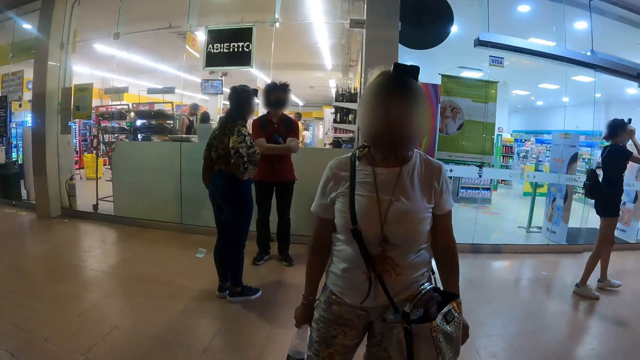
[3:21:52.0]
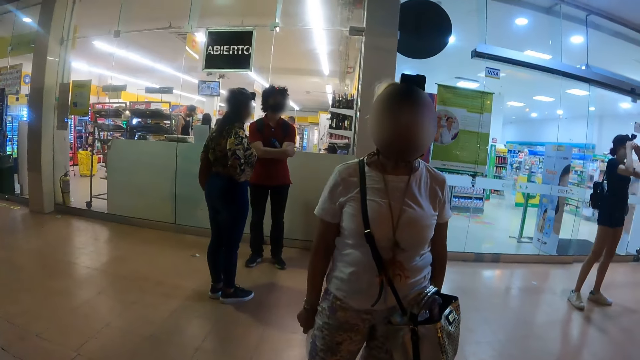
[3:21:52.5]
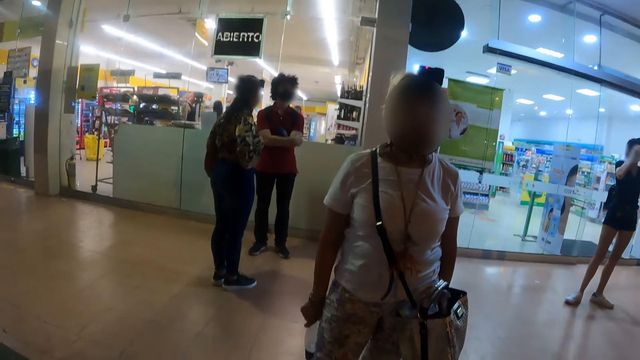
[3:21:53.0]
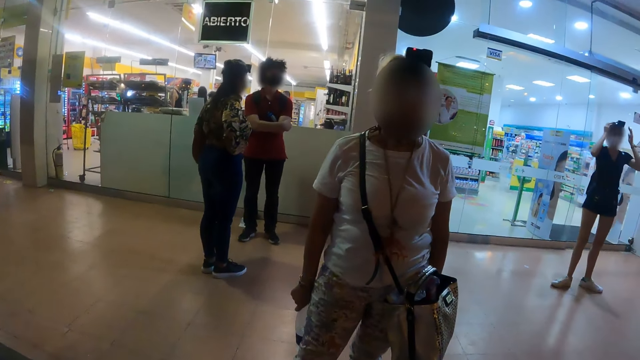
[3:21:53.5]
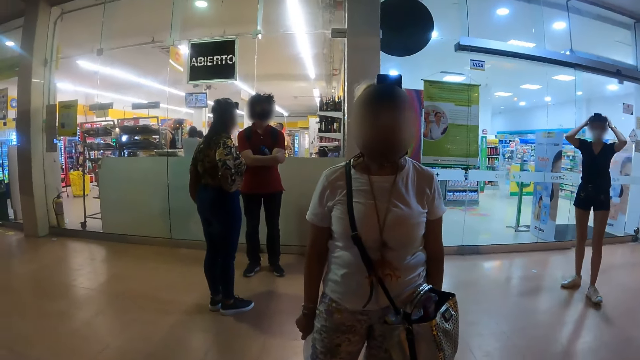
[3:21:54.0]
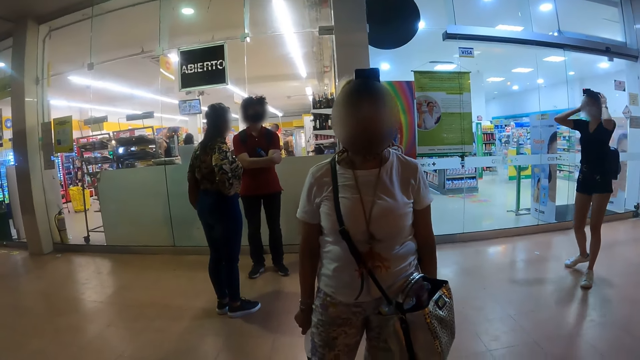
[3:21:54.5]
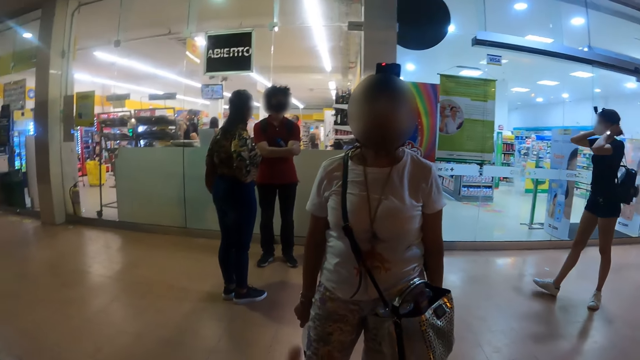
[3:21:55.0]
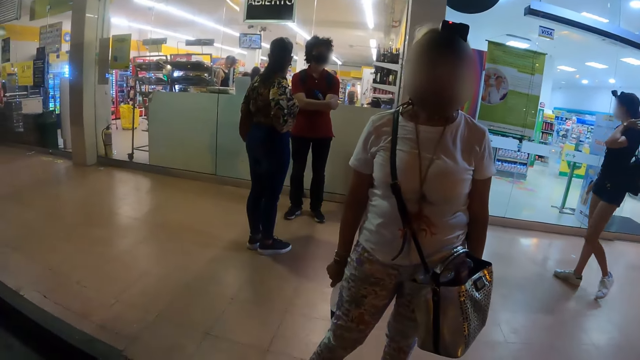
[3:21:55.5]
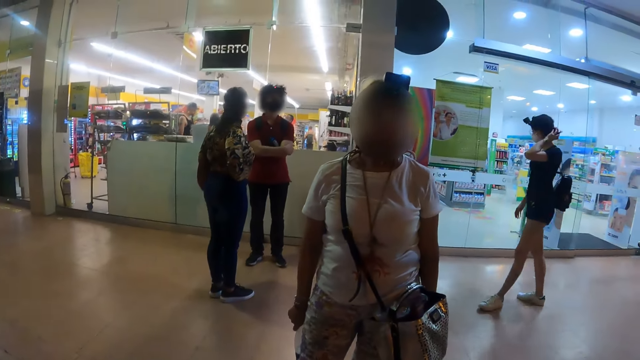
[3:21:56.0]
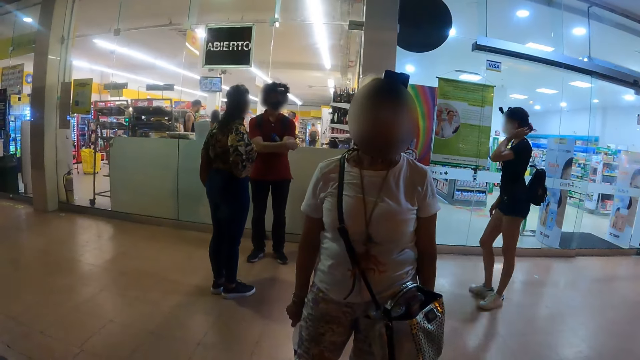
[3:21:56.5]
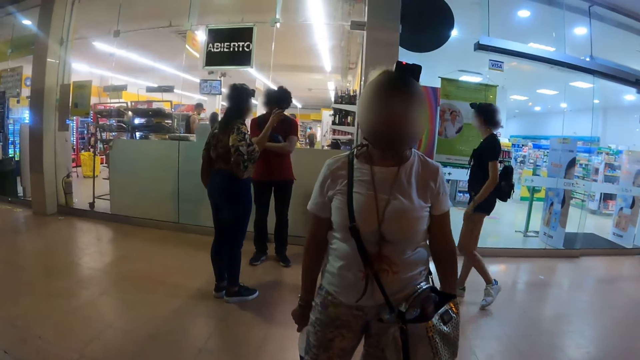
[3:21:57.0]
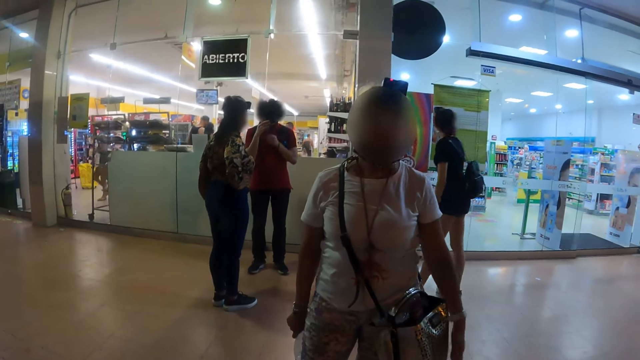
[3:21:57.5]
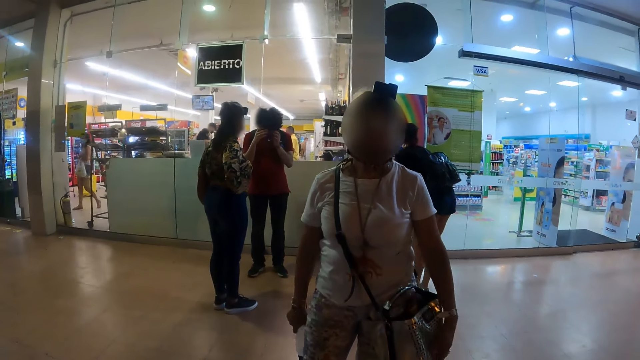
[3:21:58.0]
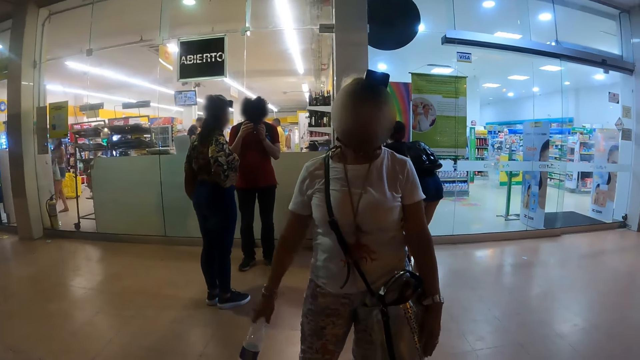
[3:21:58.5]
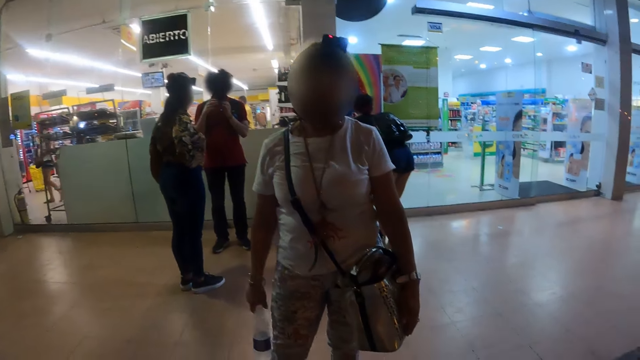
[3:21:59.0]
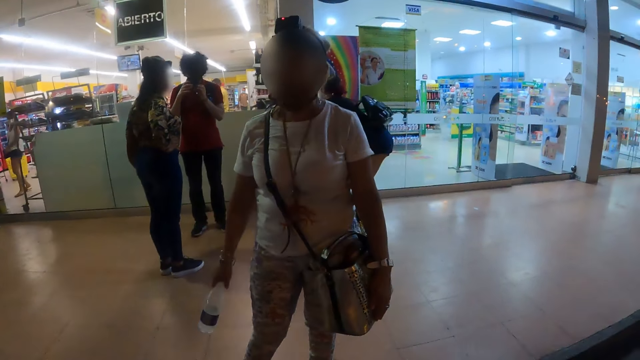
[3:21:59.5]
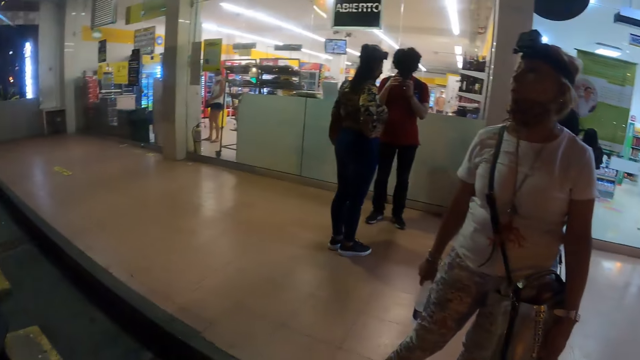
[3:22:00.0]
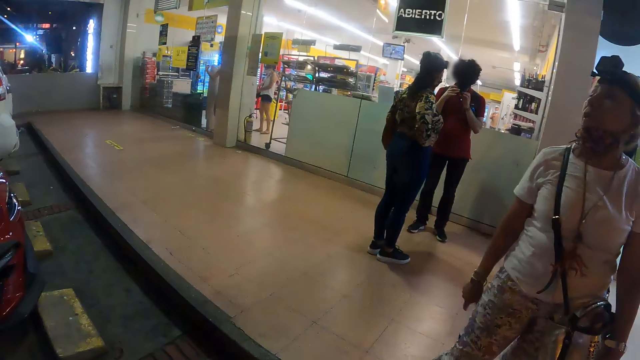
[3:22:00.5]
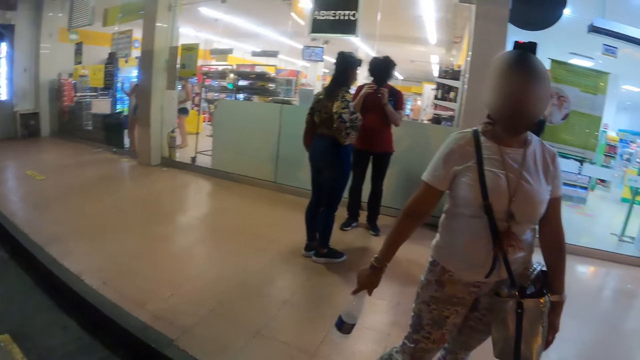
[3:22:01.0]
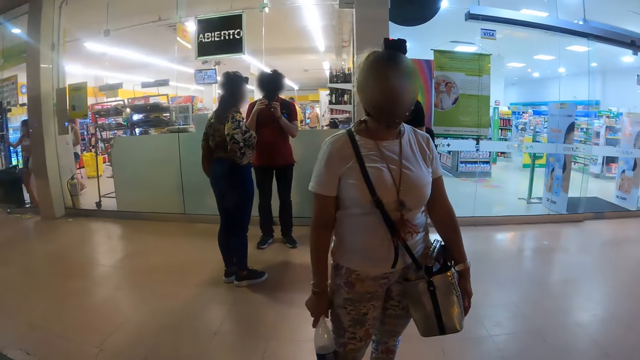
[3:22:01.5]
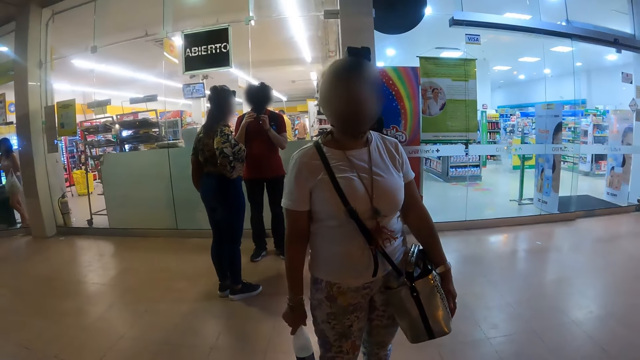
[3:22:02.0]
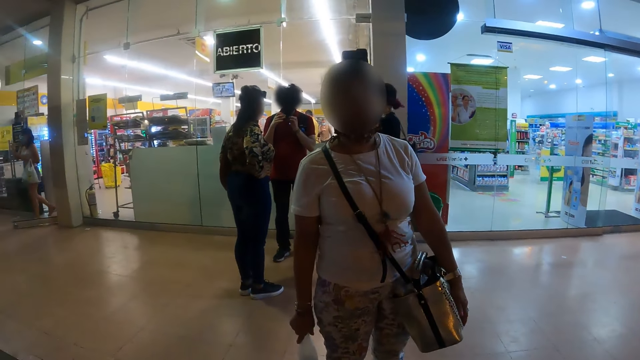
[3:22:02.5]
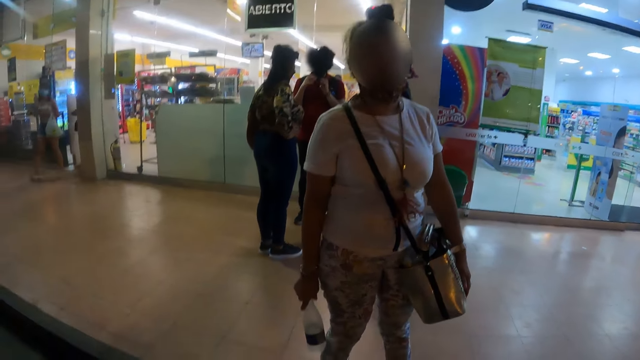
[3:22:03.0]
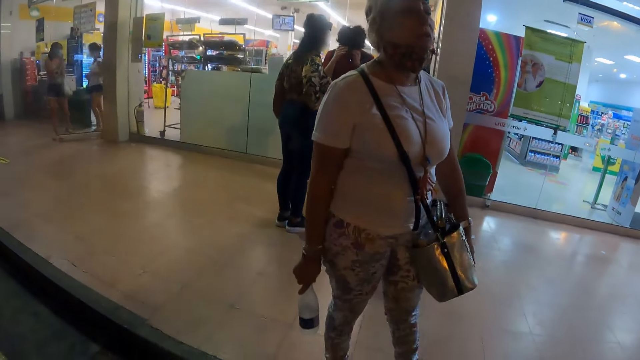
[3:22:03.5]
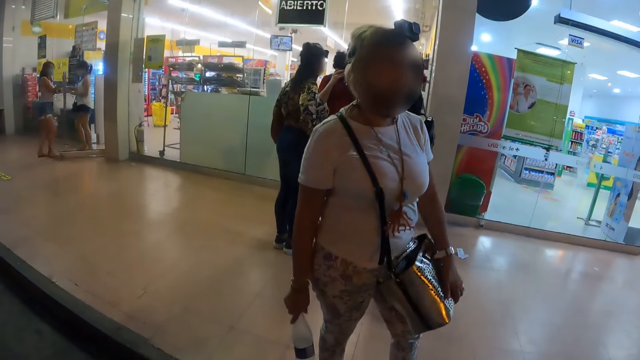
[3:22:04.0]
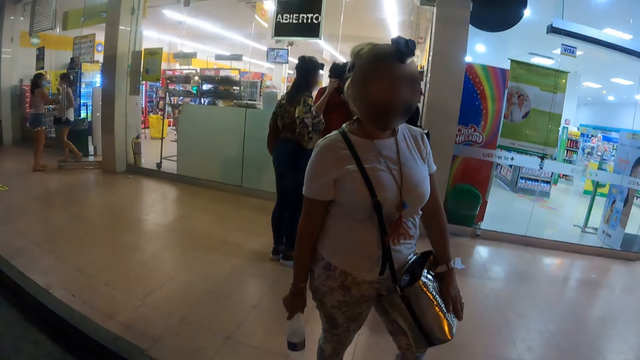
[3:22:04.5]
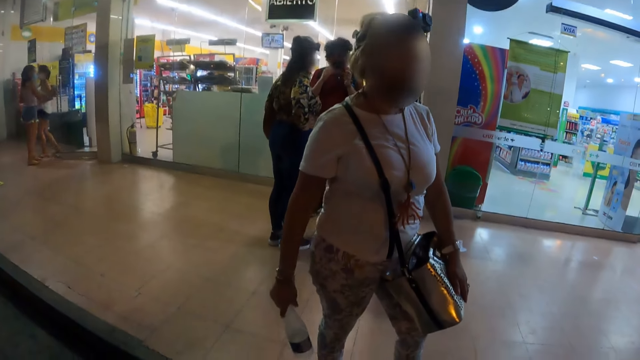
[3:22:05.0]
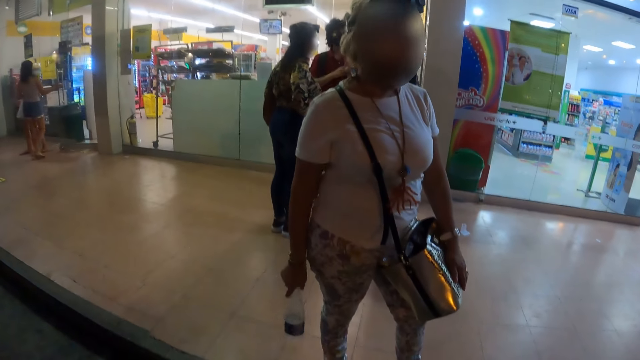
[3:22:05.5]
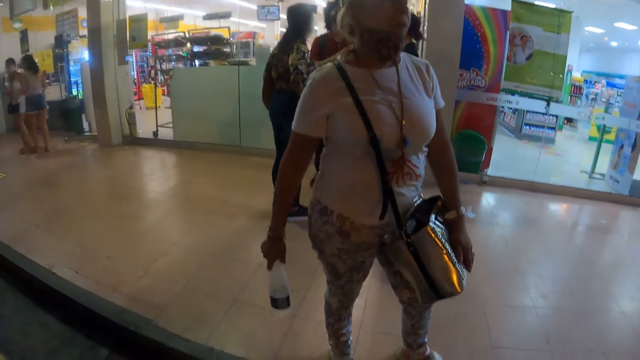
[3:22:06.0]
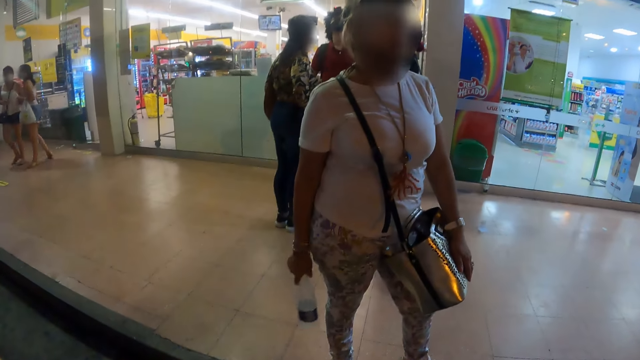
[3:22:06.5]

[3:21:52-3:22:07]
The camera wearer looks around the store corridor. They look at a woman.

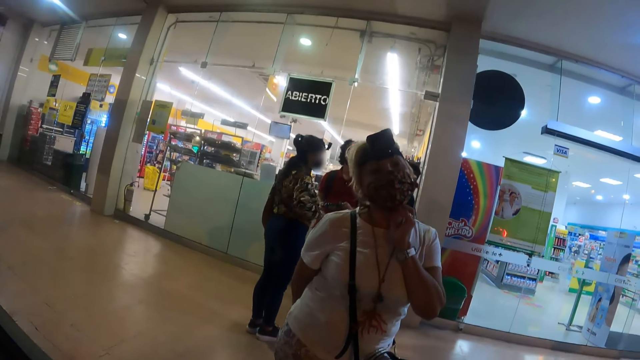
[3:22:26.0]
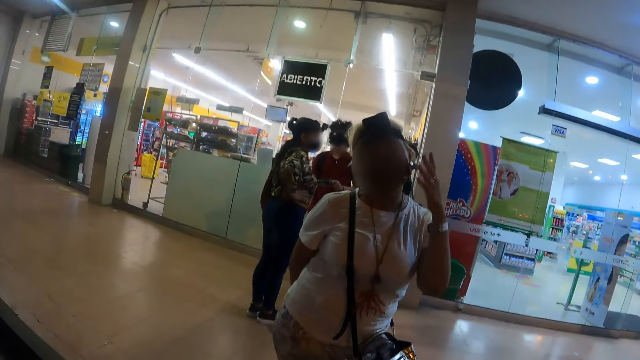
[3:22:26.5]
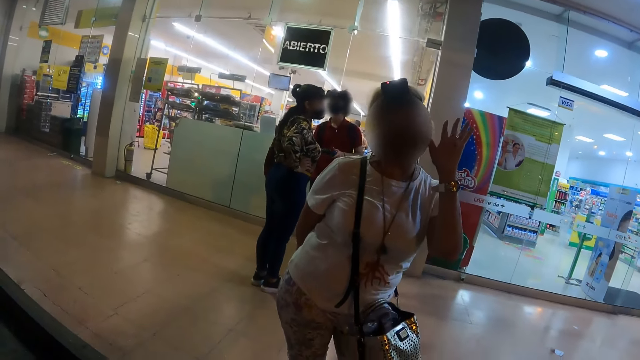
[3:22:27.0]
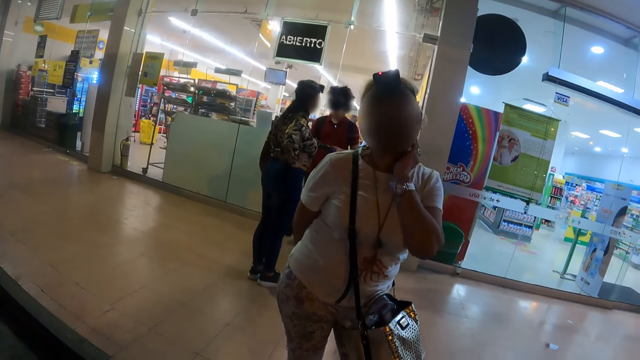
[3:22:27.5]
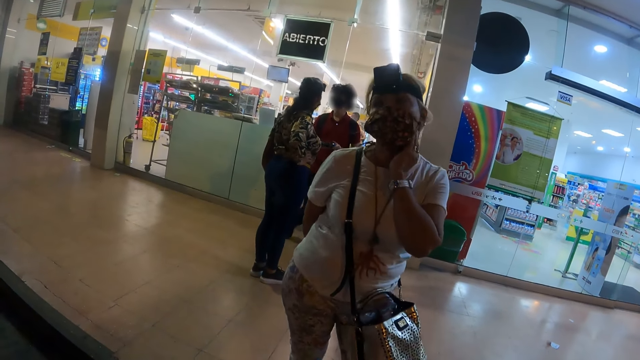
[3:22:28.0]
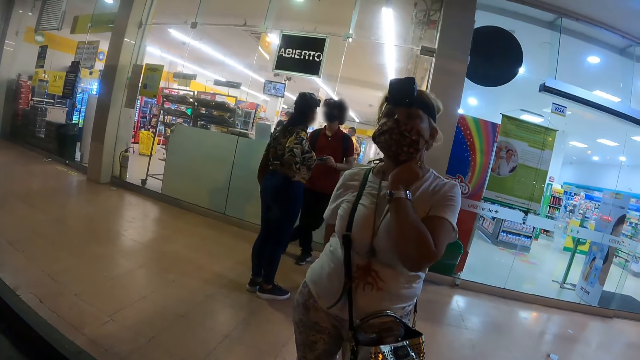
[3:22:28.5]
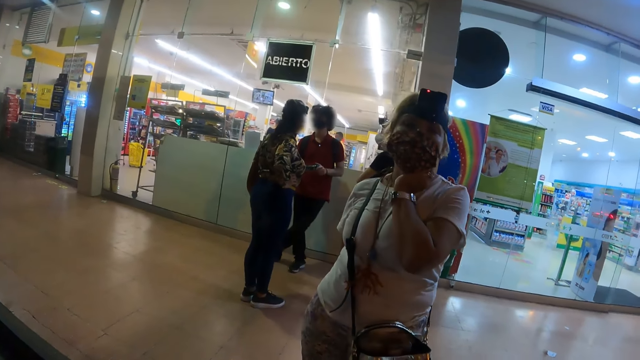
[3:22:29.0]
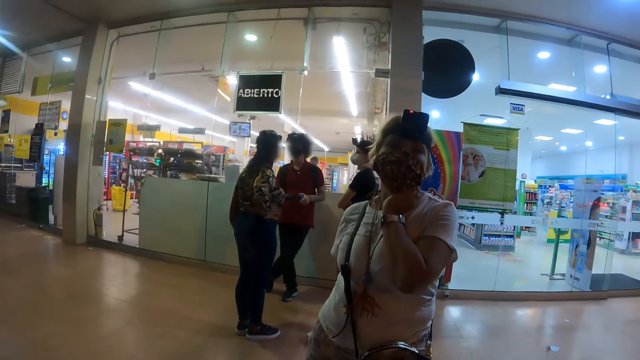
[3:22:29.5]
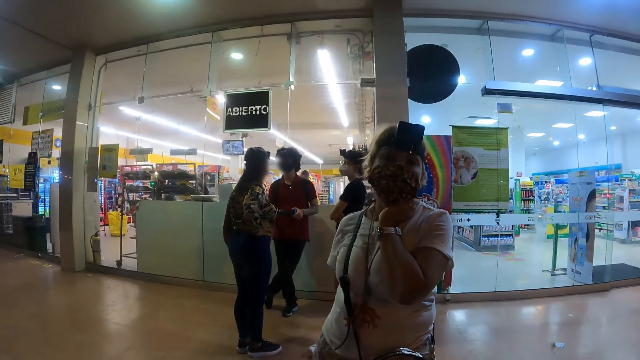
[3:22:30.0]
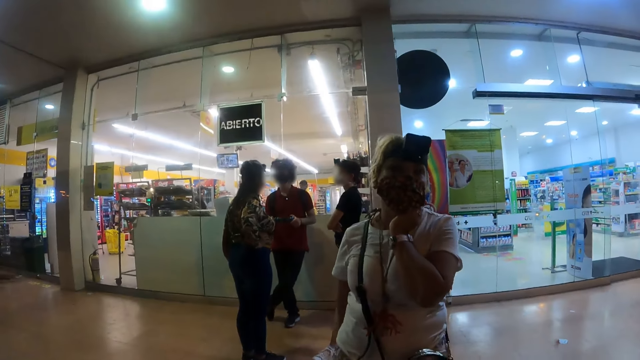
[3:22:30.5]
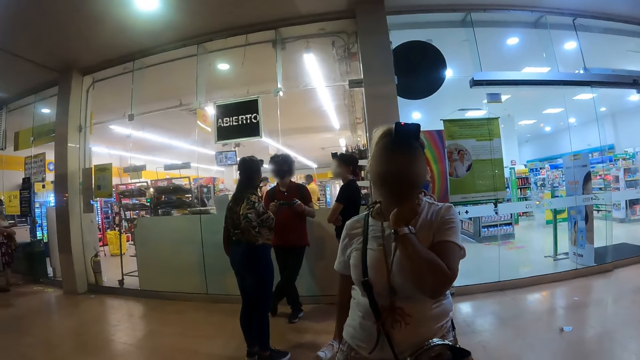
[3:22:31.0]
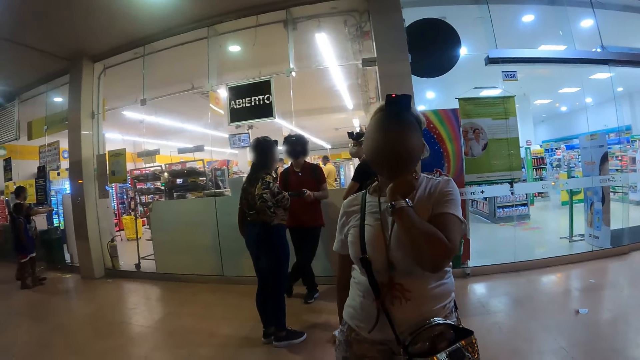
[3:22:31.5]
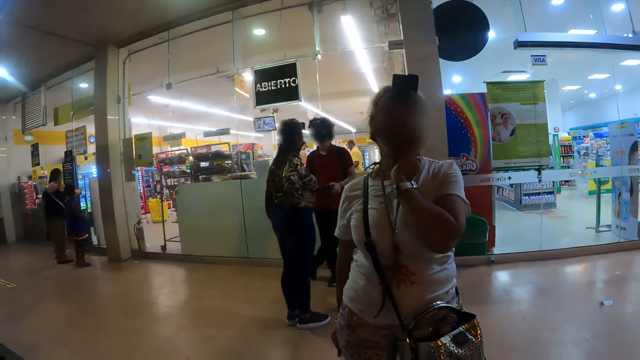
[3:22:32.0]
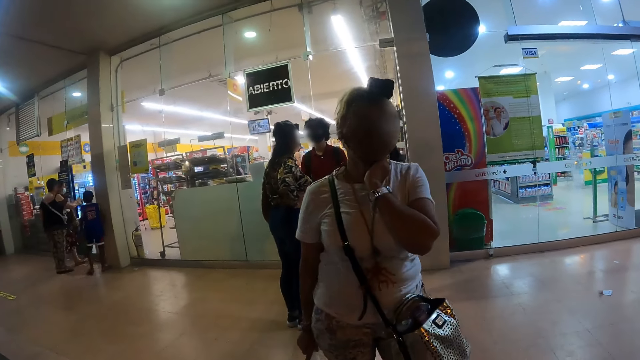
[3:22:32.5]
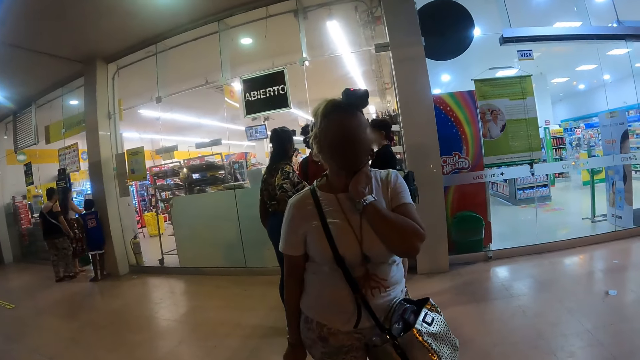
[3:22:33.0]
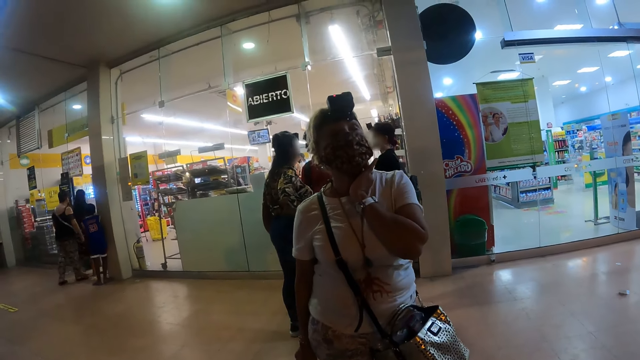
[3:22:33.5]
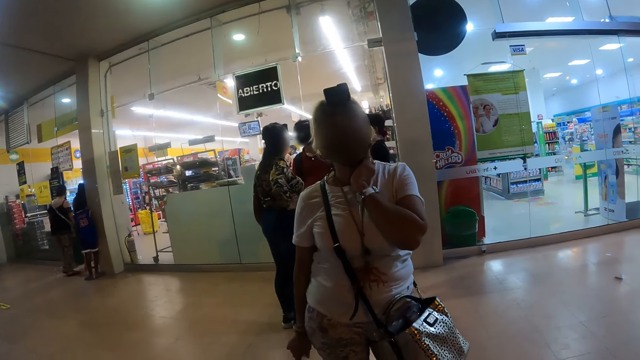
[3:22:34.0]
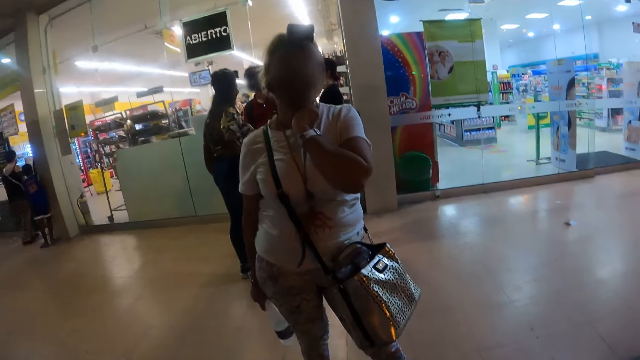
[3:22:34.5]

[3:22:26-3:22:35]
A woman speaks to the camera wearer.
